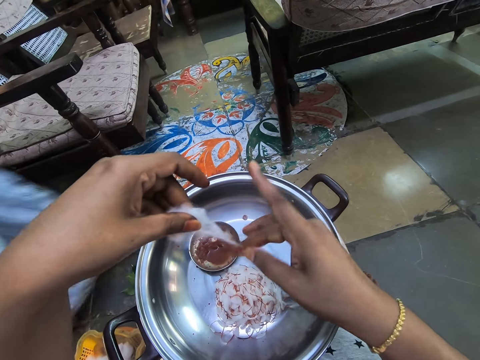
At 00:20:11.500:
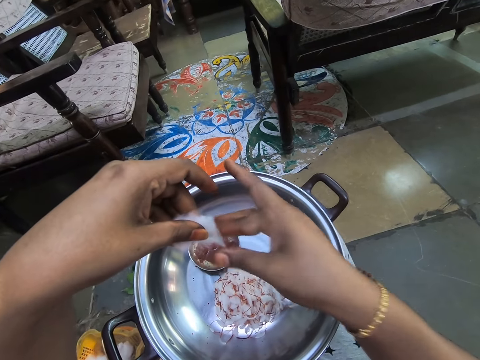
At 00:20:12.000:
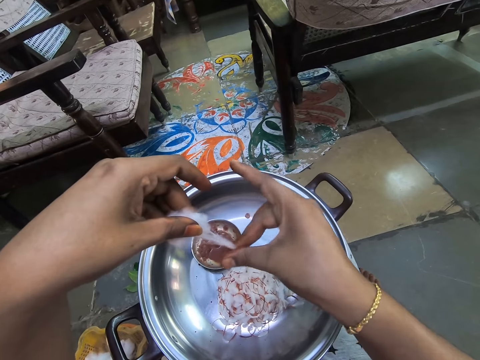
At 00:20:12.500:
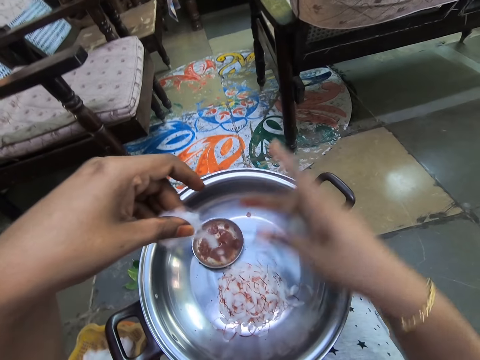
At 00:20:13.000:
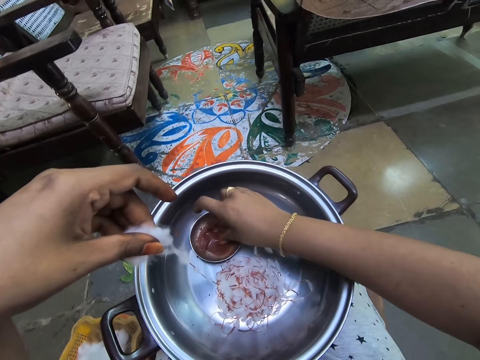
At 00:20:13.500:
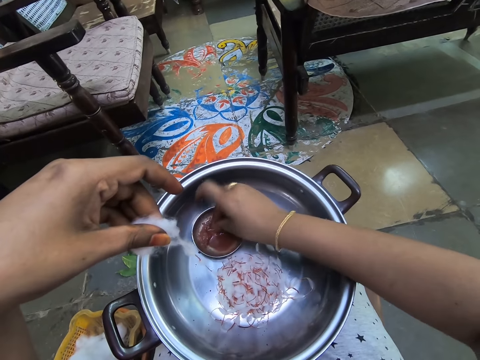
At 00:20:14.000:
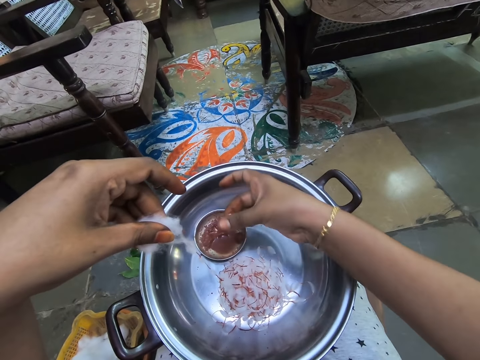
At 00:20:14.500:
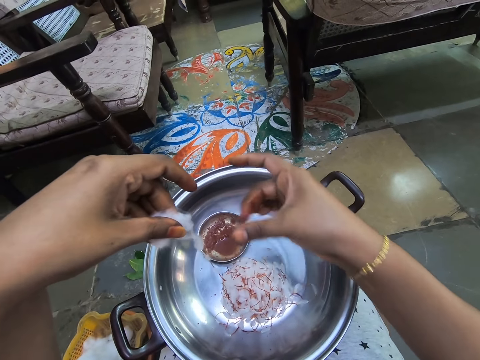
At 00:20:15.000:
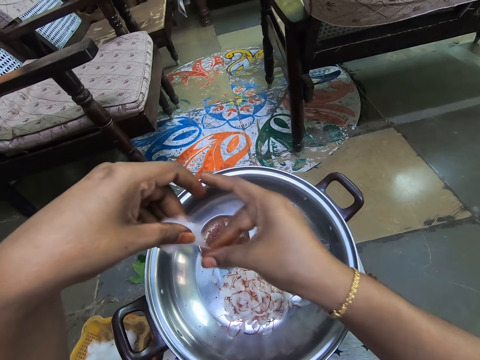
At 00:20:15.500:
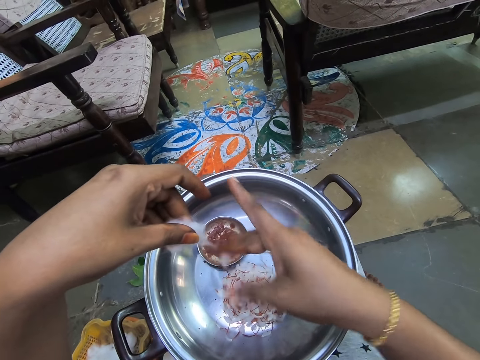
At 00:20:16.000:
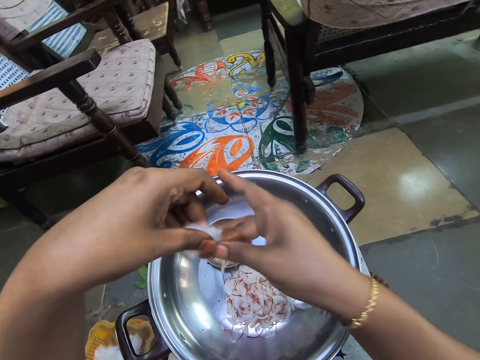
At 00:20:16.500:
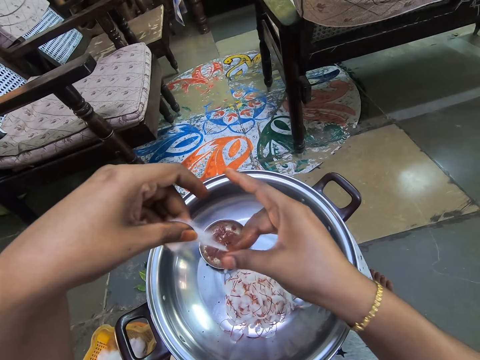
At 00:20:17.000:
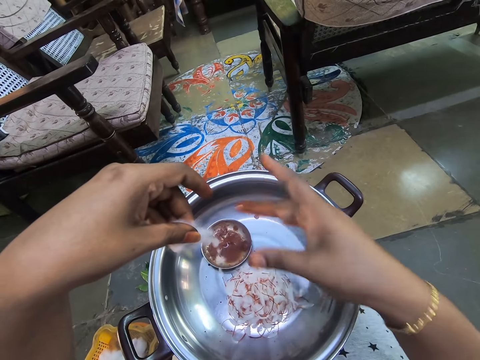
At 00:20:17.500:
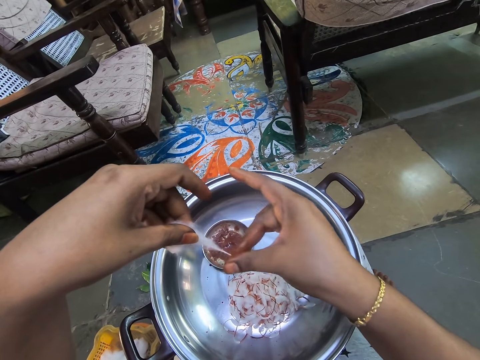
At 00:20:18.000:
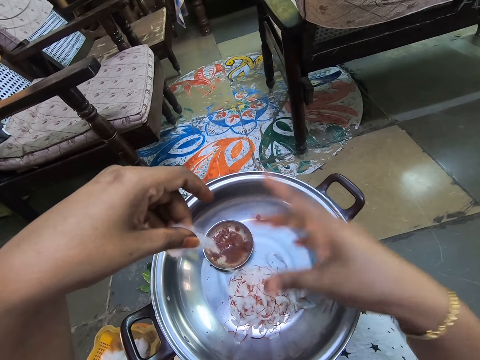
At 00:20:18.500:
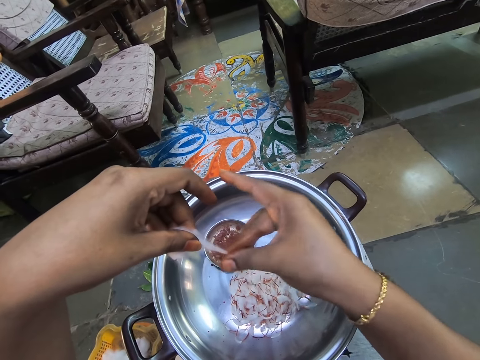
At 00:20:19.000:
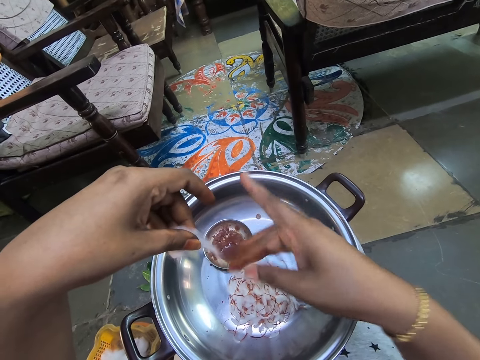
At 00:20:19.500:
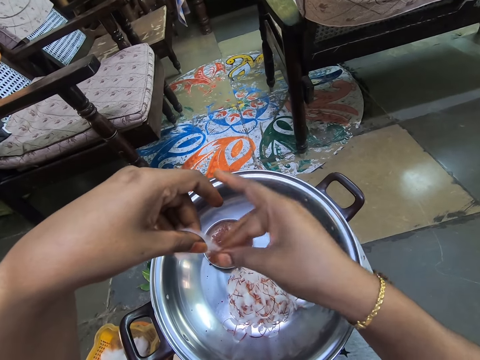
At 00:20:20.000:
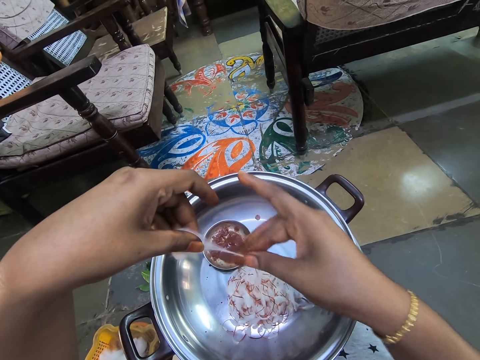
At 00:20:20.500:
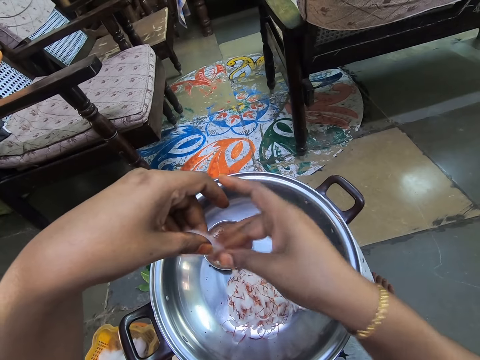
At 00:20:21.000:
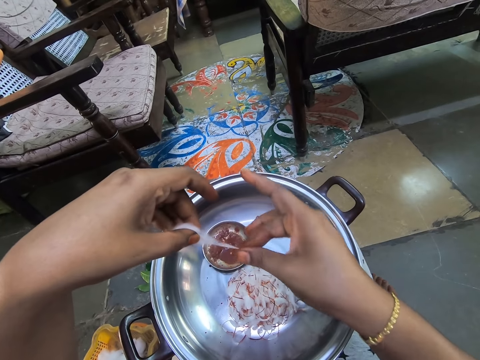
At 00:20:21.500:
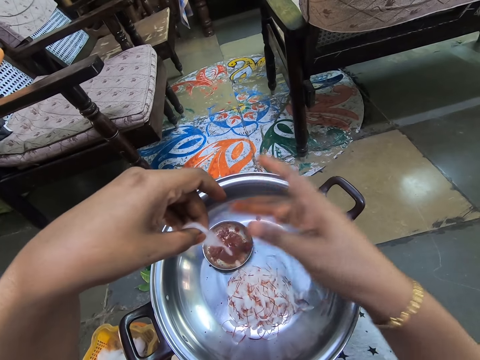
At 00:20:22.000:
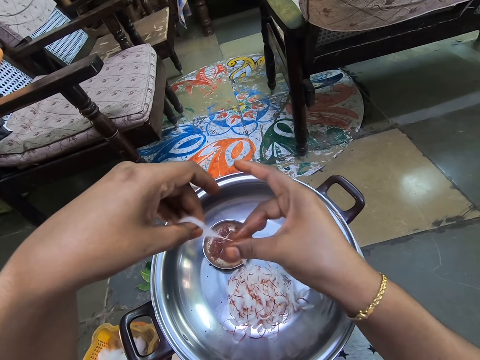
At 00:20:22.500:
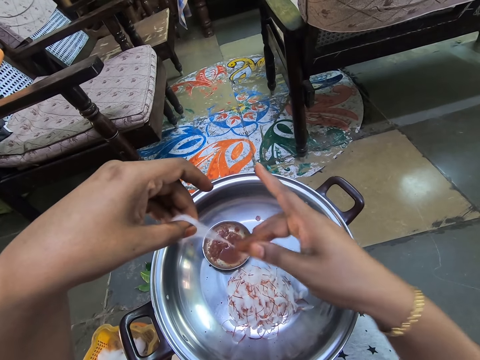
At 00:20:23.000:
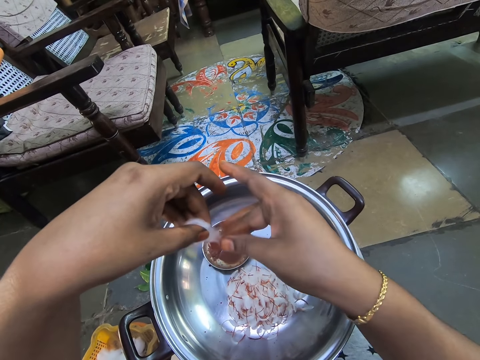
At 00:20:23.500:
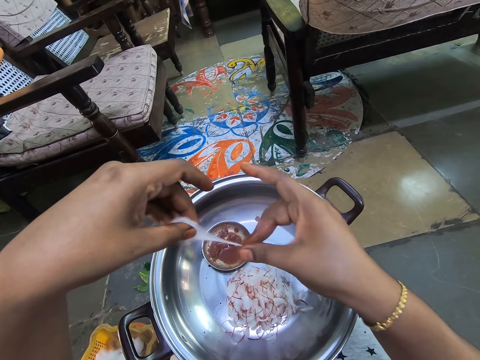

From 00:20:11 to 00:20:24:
The camera wearer stains glue on a cotton with the right hand. They pick the glue from the aluminium bowl with the right hand, with fingers. They rub fingers. They stain glue on the cotton with the right hand.

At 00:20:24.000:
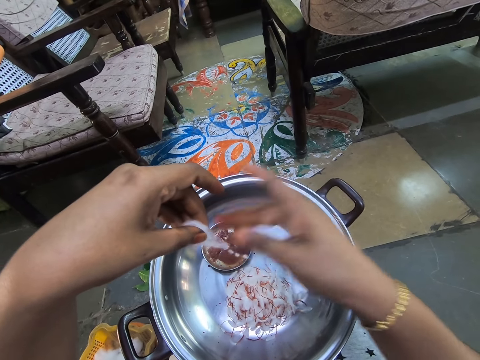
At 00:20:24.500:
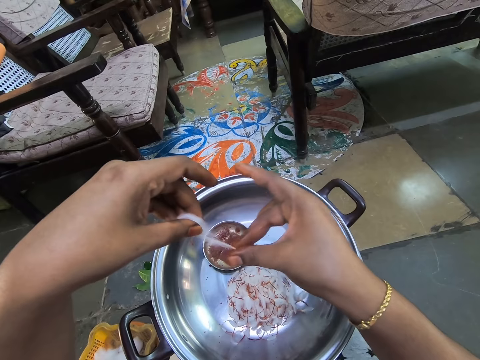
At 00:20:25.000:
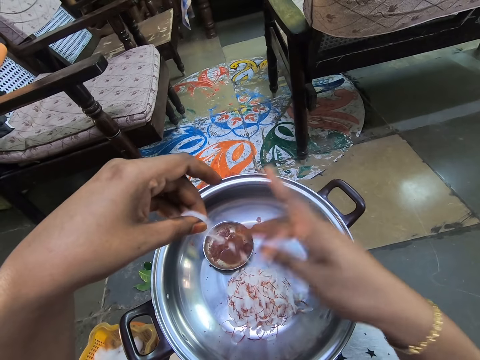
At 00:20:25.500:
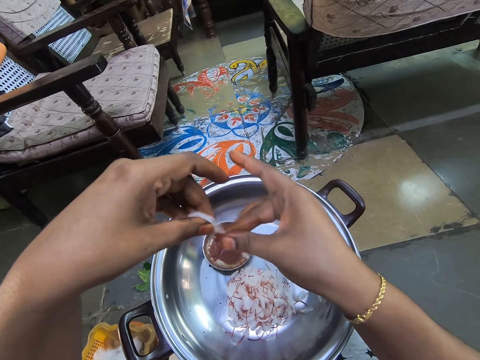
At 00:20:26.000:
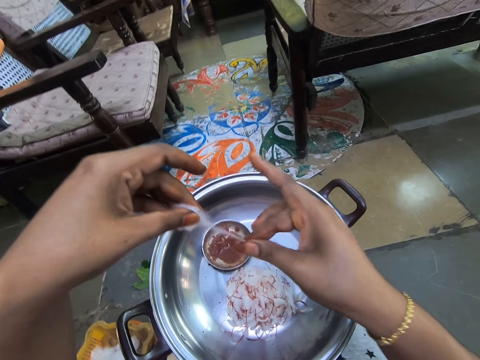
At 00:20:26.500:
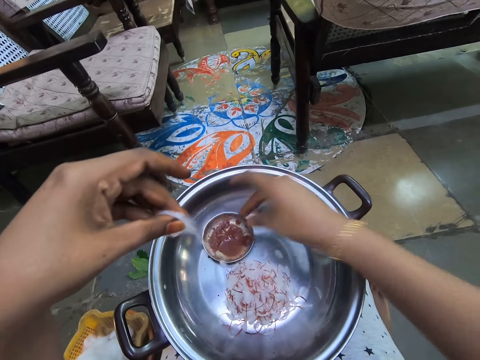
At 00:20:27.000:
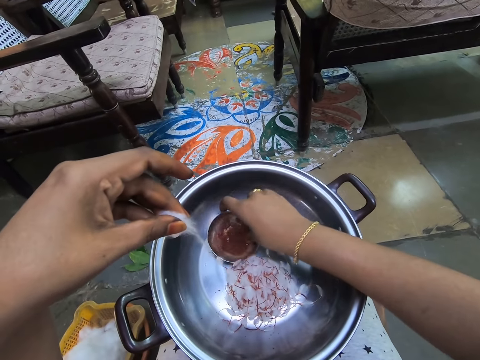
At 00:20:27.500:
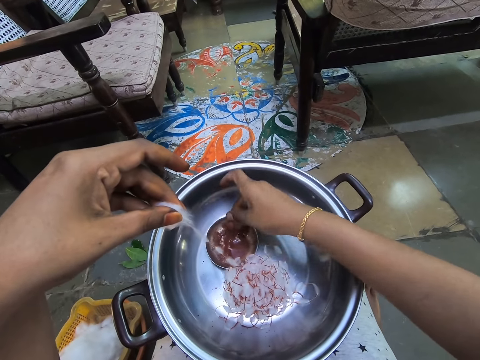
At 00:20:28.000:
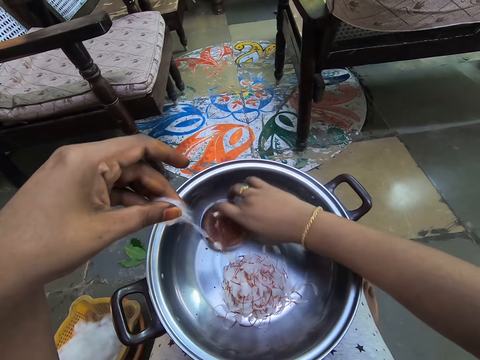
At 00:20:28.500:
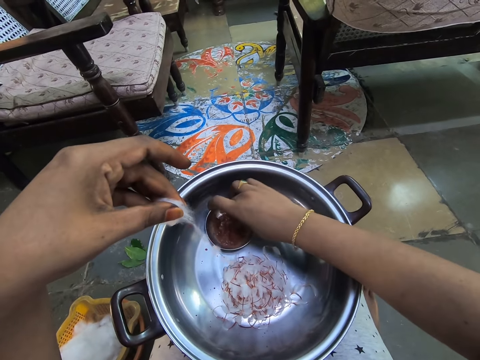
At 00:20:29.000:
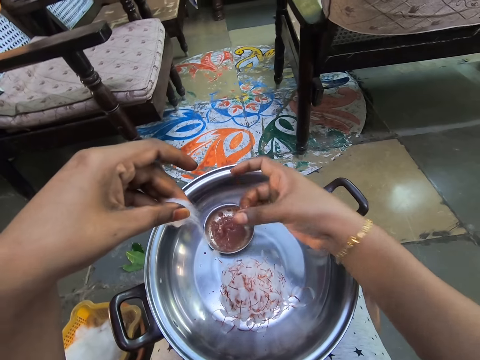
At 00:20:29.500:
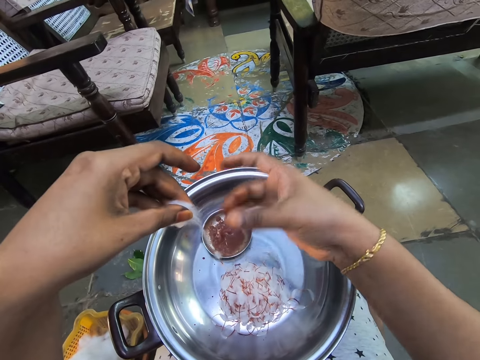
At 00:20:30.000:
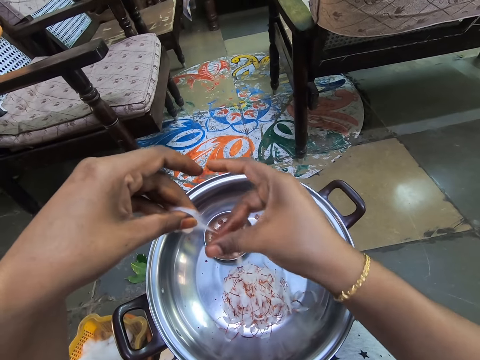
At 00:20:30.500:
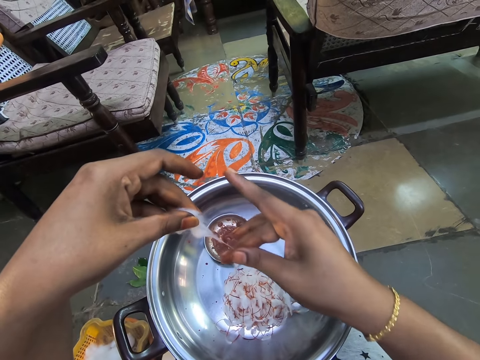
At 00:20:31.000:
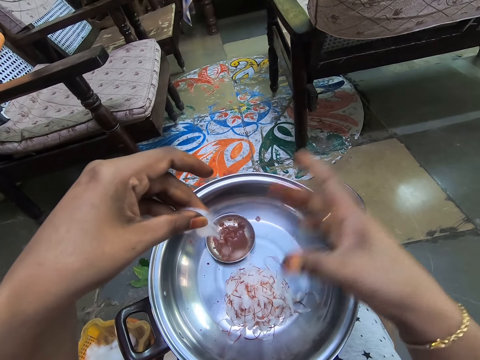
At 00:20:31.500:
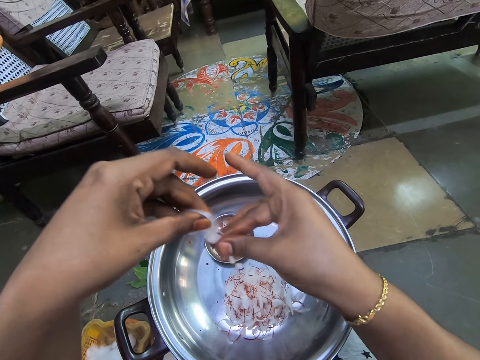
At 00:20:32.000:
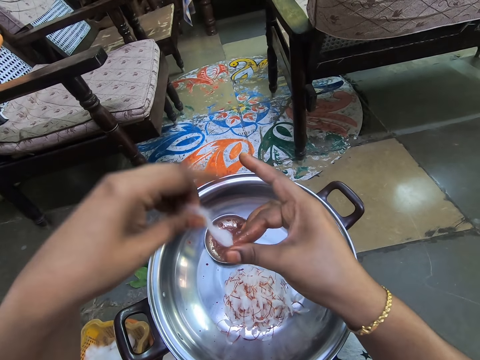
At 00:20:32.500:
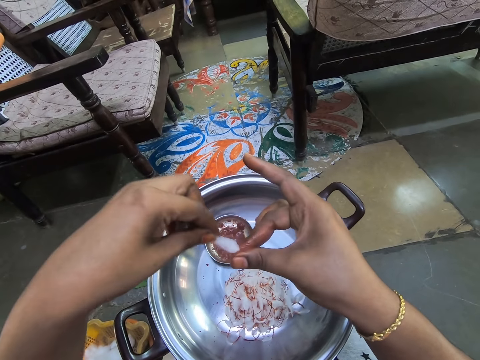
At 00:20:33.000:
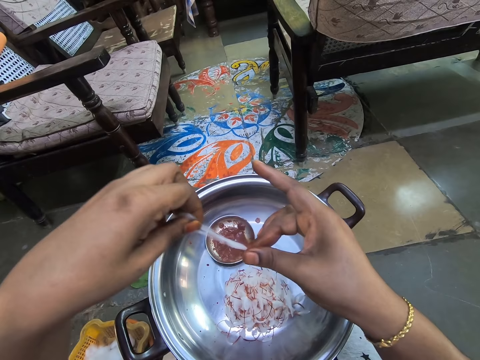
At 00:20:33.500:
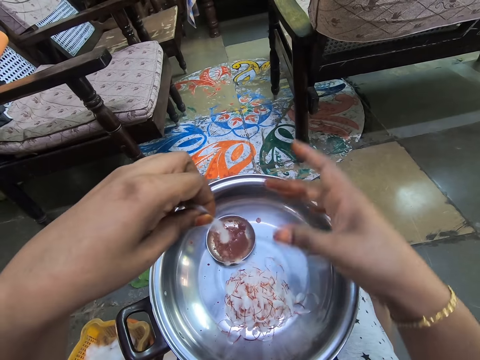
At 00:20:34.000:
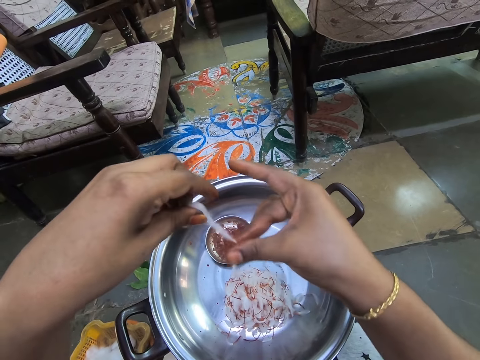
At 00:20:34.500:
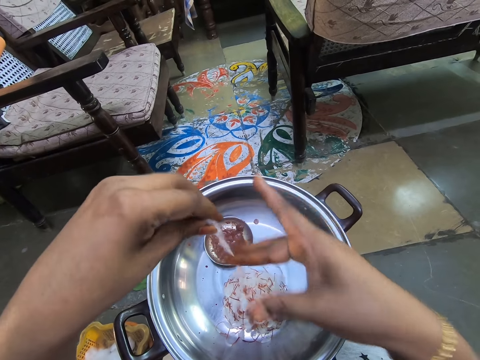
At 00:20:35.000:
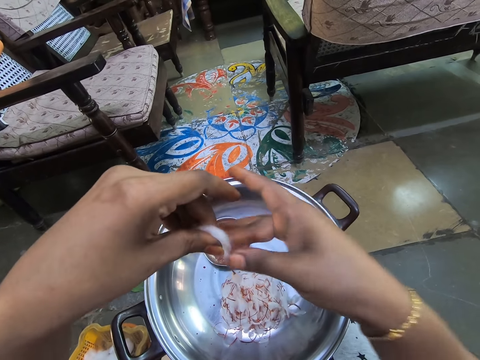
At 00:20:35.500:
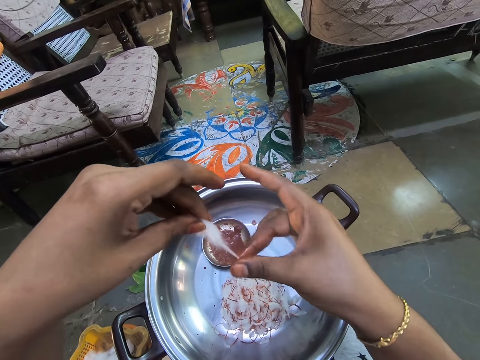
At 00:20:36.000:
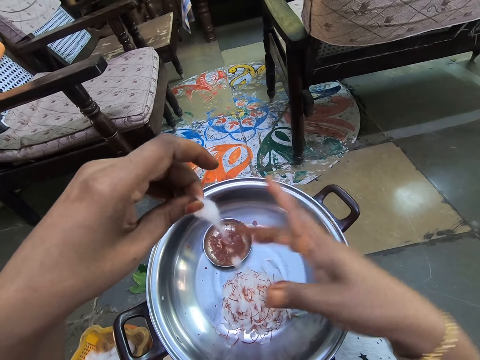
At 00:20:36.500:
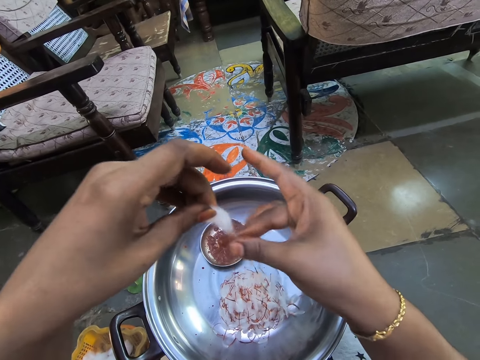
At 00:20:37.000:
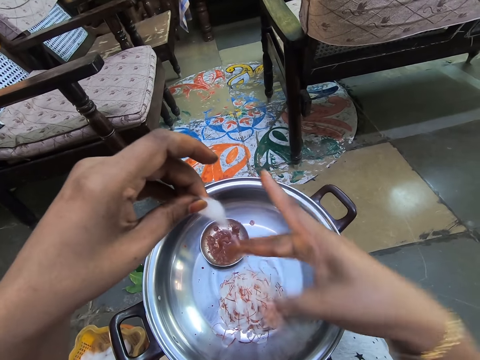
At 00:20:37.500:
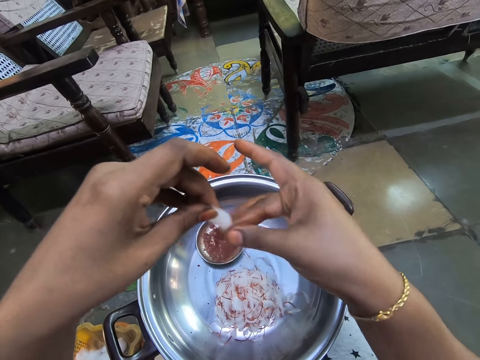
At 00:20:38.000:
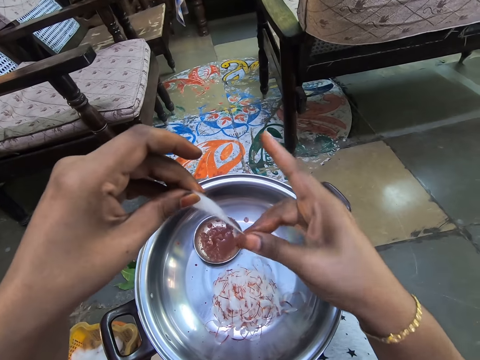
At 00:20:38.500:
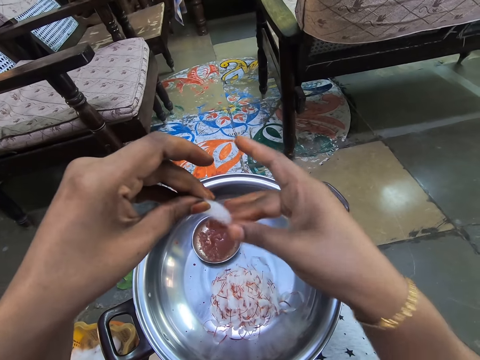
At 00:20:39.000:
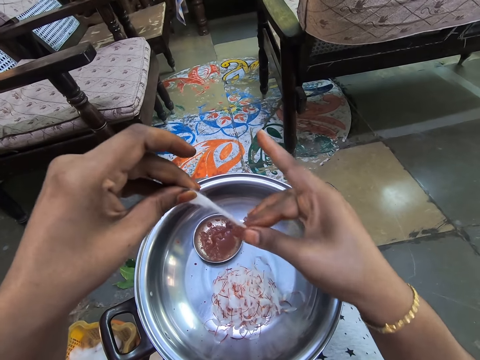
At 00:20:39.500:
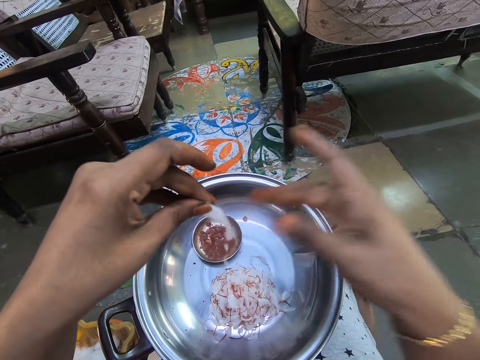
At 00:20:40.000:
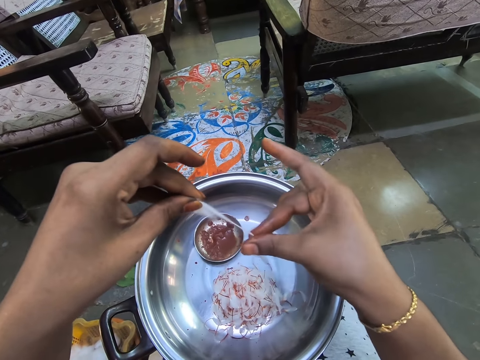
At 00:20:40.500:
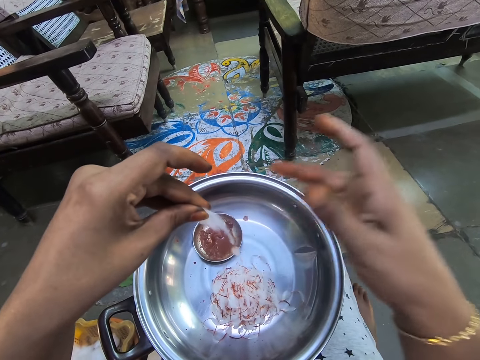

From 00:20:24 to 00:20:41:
The camera wearer picks the glue from the aluminium bowl with the right hand, with fingers. They move a saucer. They apply paint on a cotton wool. They rub fingers. They stain glue on the cotton with the right hand. They hold the cotton wool, stretch the cotton wool, and apply paint on the cotton wool.
